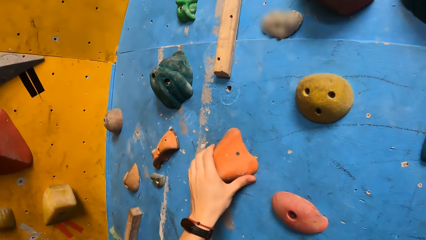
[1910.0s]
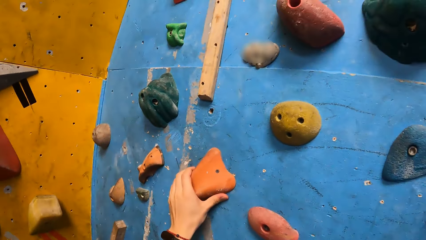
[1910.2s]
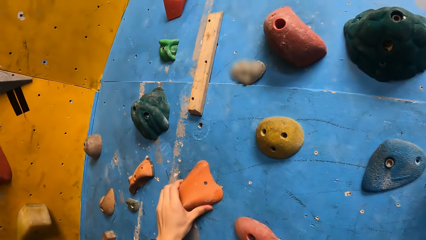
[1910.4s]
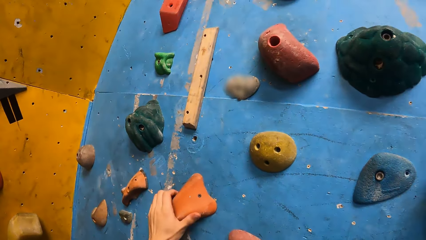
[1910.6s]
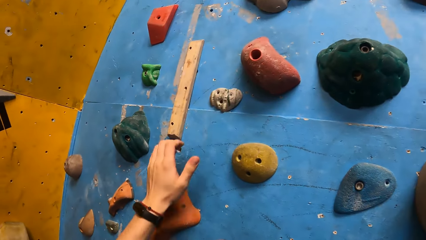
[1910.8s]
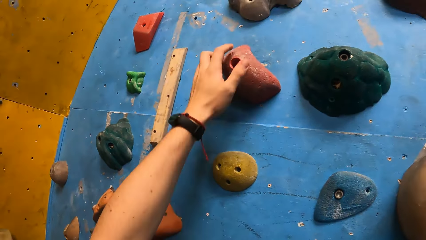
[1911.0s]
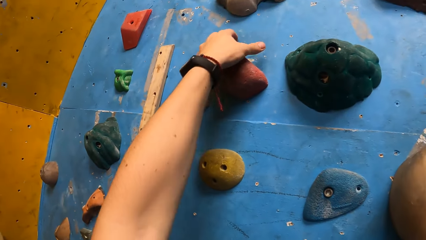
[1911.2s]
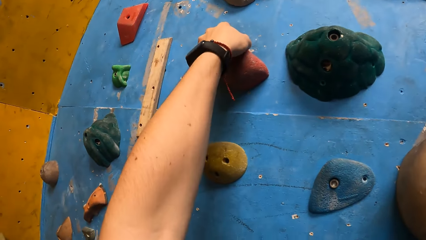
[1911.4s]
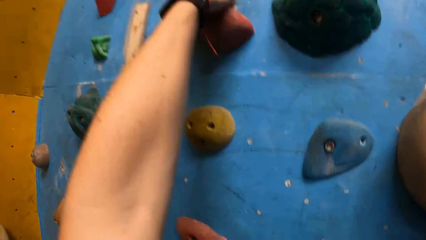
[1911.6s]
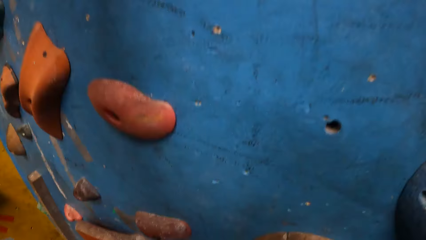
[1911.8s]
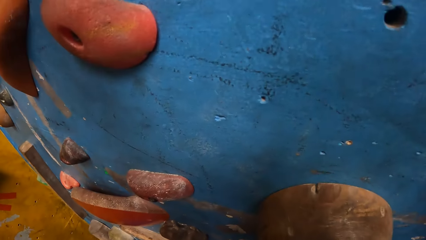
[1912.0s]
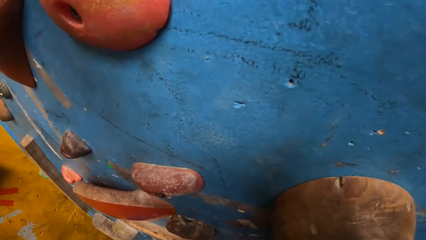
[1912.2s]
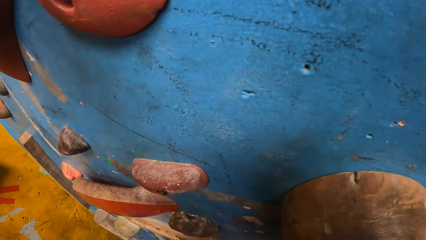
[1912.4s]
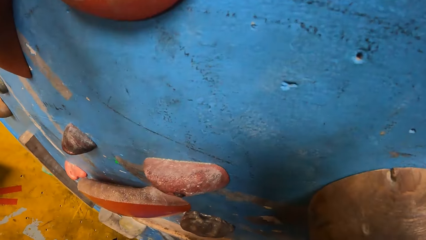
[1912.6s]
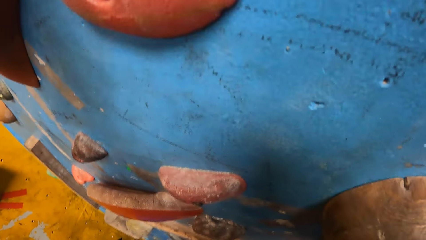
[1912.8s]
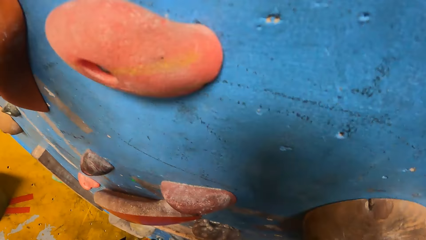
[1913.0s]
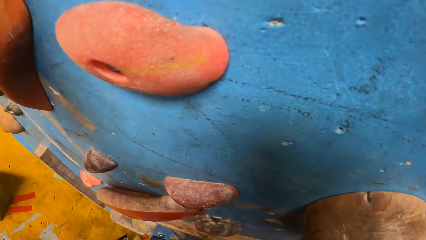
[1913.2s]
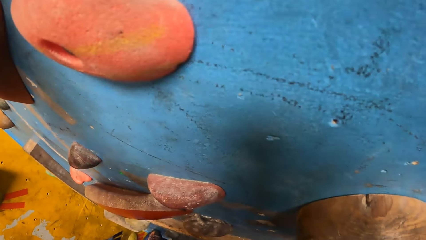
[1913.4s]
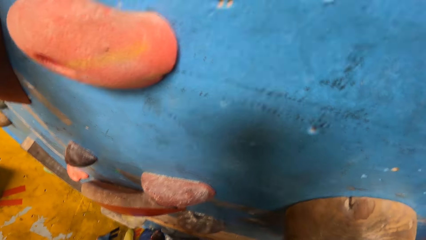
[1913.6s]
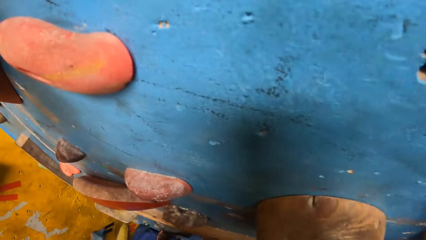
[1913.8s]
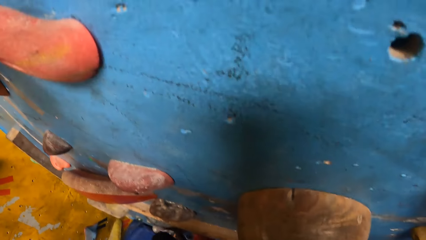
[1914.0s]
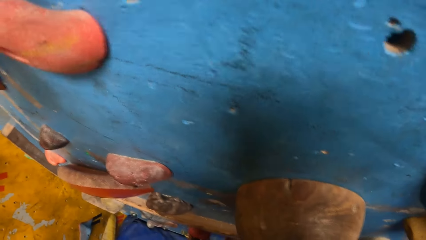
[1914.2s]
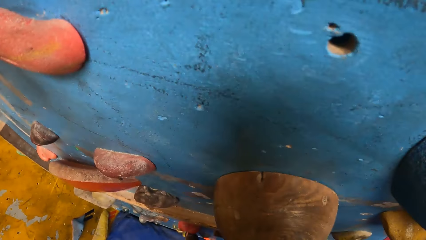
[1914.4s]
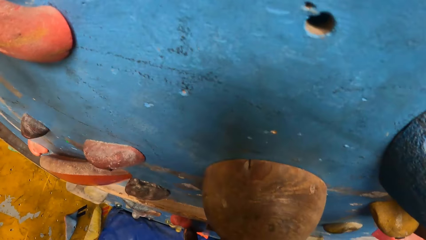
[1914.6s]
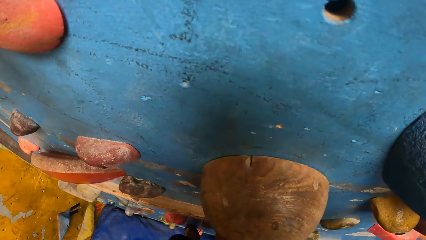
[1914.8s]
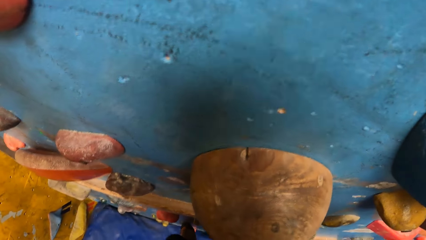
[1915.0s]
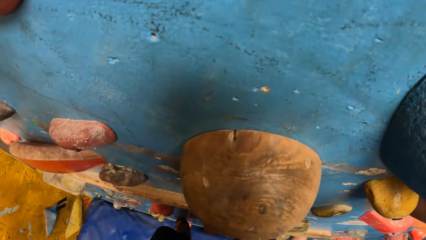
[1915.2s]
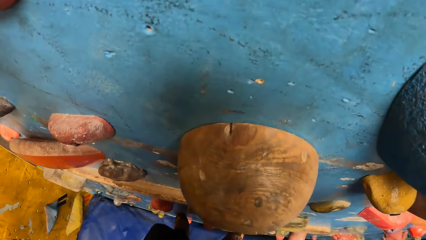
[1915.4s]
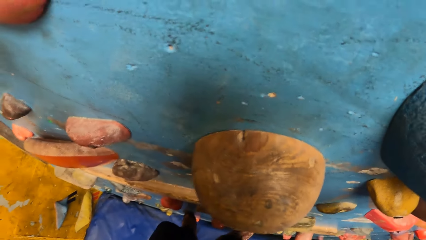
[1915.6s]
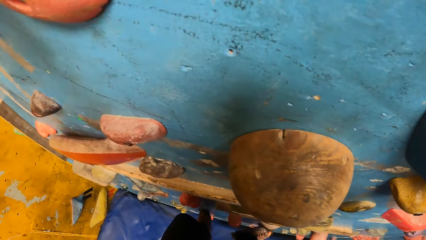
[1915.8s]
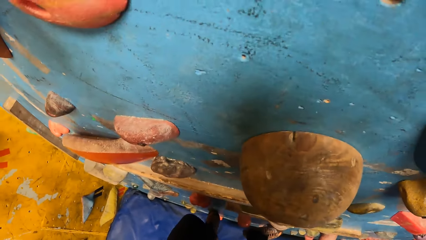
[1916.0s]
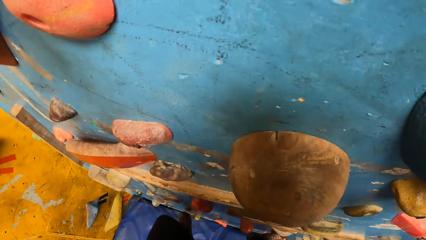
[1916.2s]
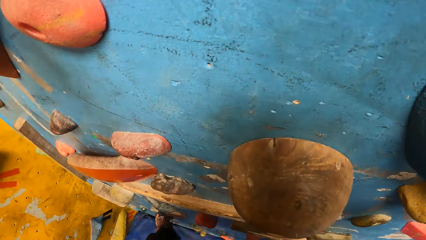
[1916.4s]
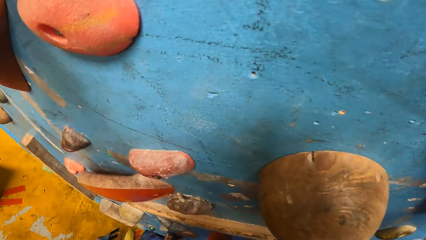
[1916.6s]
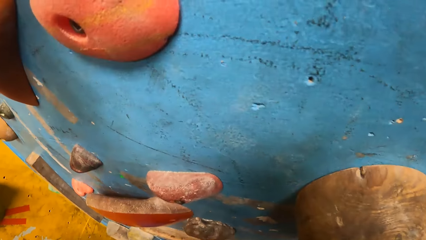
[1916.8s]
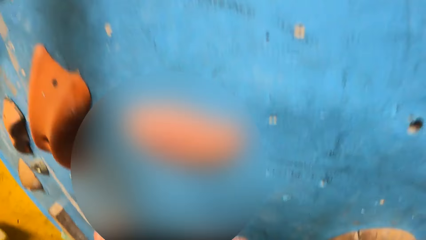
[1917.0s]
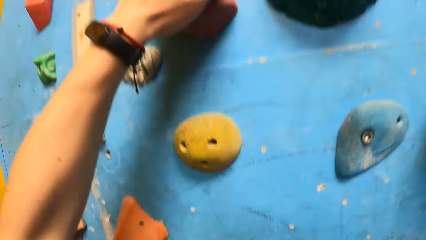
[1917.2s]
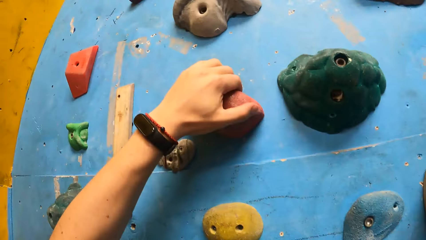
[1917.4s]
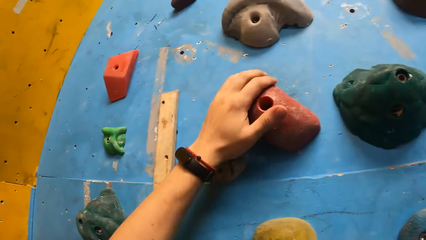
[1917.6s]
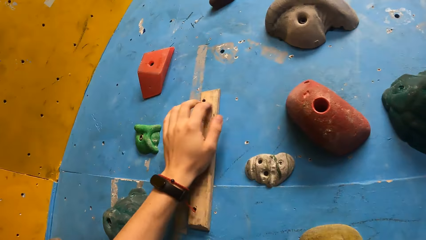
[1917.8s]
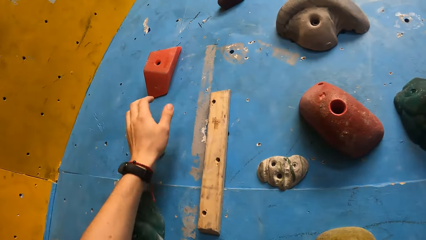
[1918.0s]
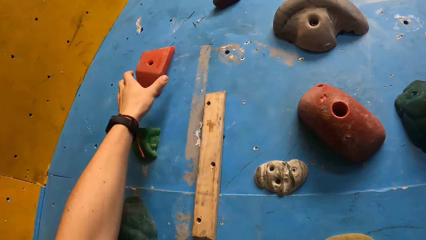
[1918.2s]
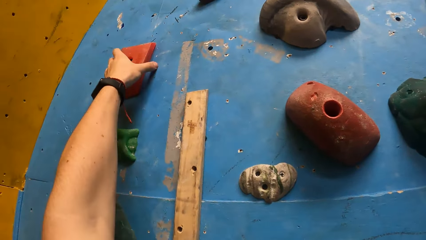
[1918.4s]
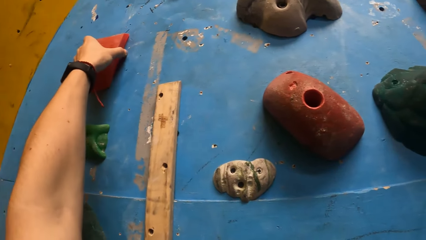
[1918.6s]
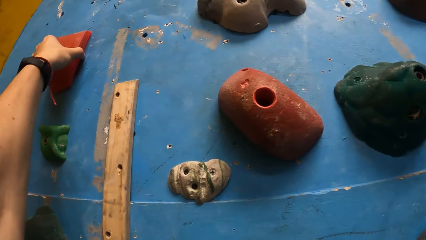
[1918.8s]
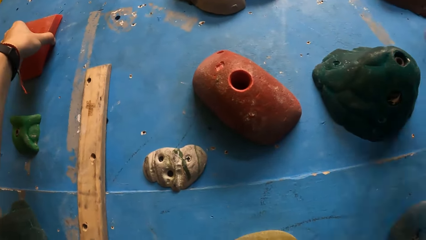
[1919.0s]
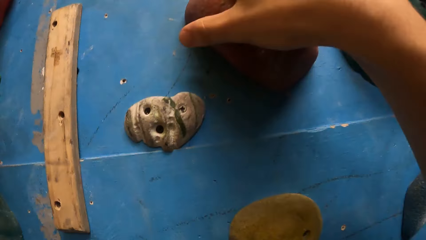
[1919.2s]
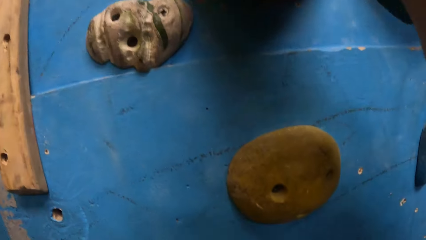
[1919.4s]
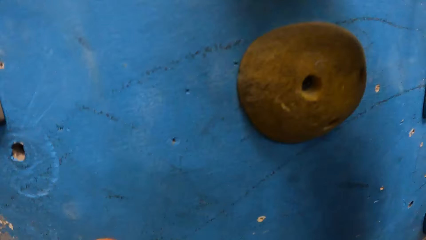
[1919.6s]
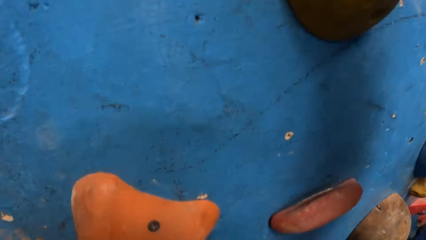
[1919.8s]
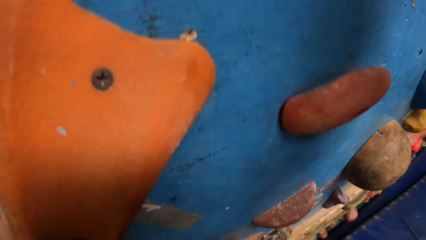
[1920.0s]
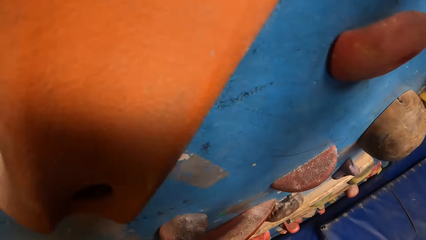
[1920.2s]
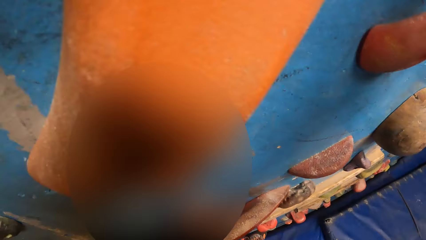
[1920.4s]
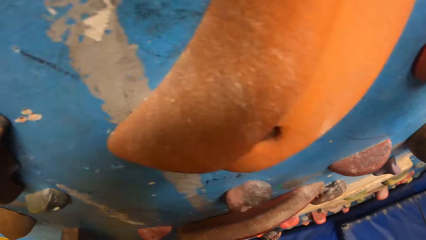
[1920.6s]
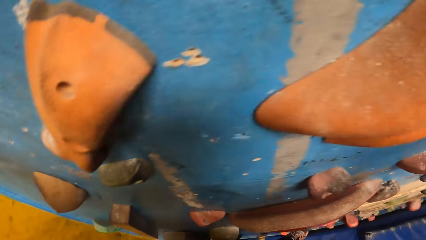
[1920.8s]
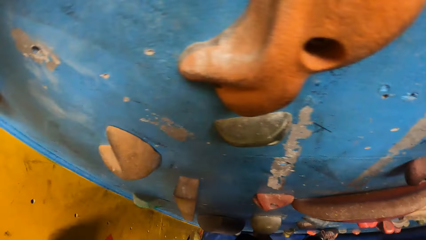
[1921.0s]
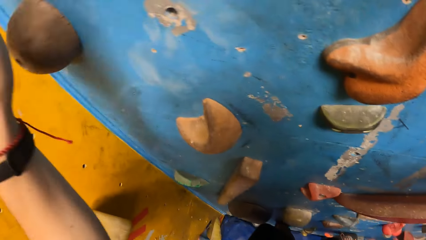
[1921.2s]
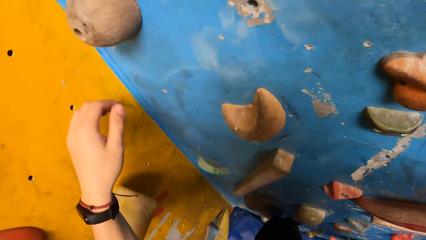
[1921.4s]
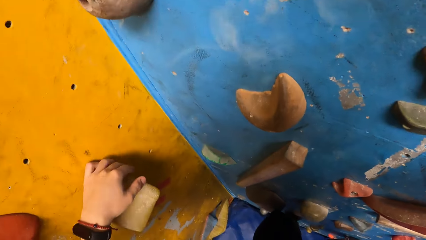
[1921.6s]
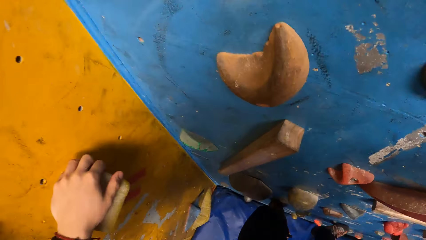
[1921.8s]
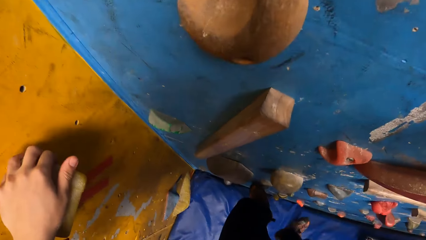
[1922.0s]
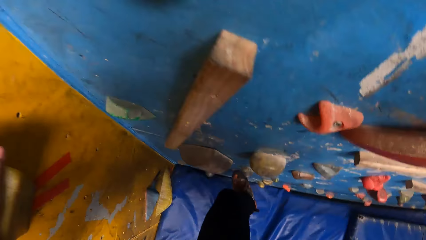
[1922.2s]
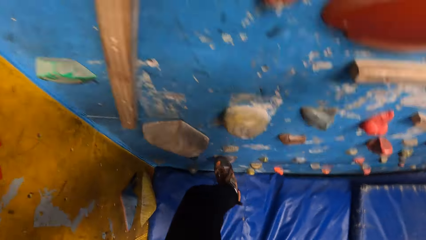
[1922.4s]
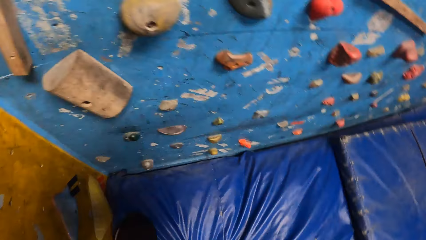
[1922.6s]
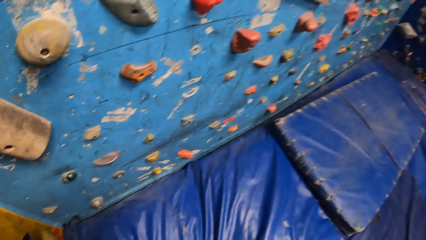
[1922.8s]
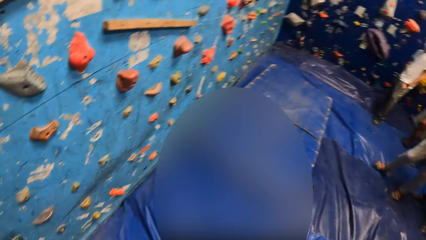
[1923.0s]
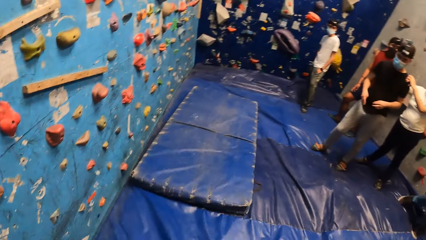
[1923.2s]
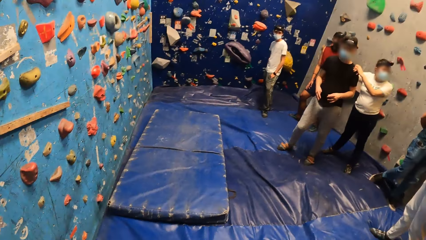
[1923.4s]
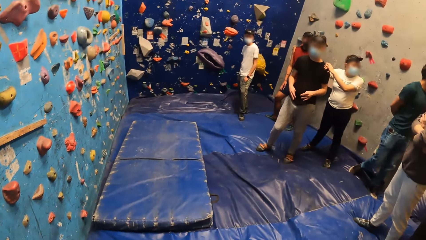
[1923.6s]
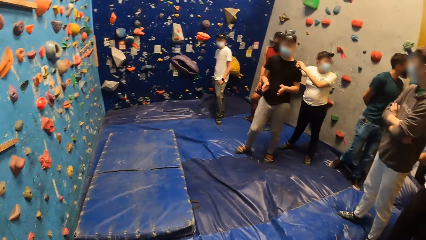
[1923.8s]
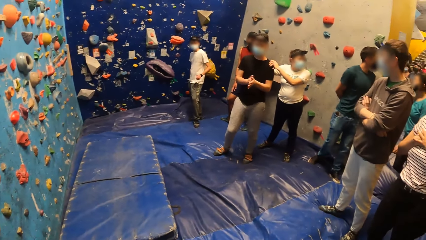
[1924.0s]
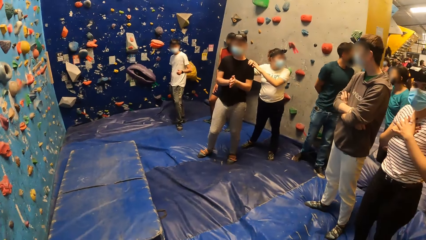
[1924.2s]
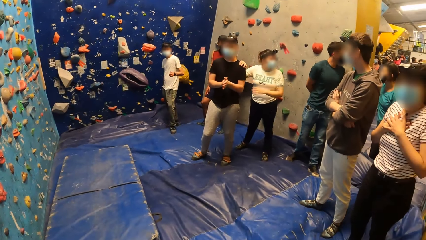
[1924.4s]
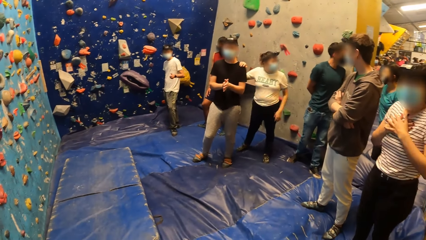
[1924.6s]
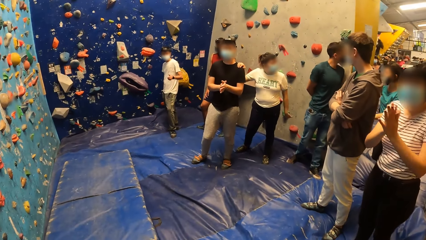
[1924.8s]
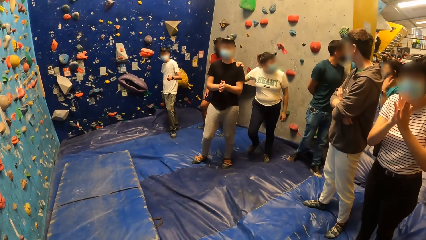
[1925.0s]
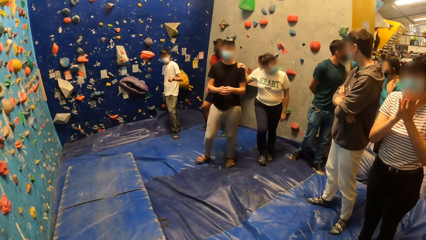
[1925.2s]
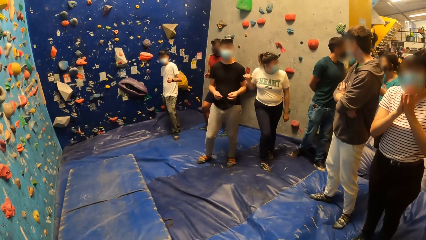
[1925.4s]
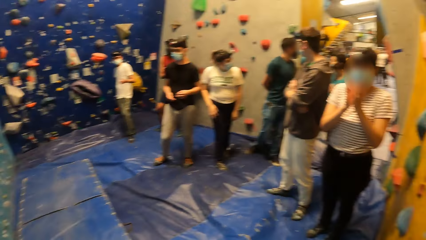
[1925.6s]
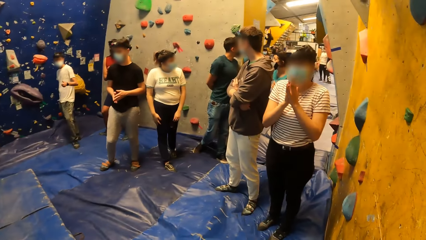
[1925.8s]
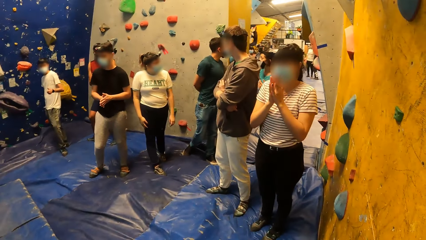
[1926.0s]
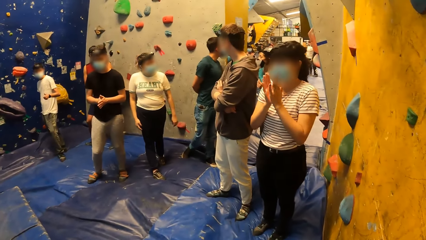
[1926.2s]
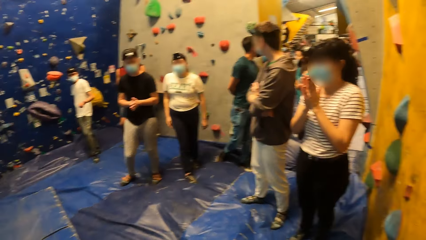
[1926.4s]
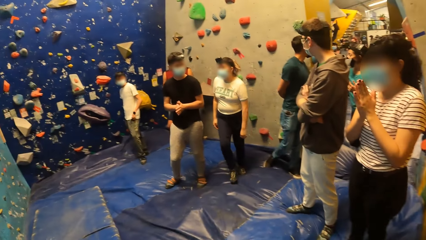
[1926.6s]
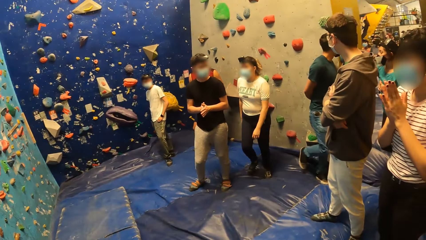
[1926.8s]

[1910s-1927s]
The camera wearer places his left hand on a climbing hold. He places his left hand on a climbing hold again. He places his left foot on a climbing hold. He places his left hand on a climbing hold. He places his right hand on a climbing hold. He places his left hand on a climbing hold. He jumps down from the wall.
